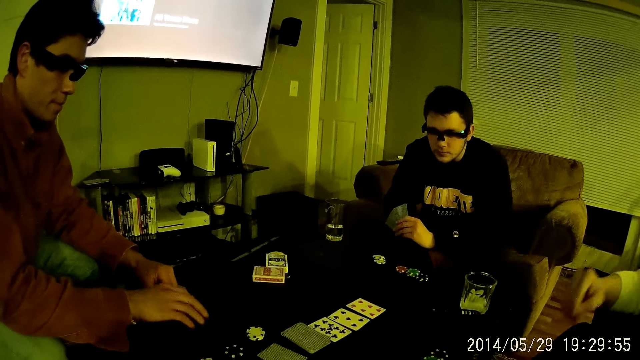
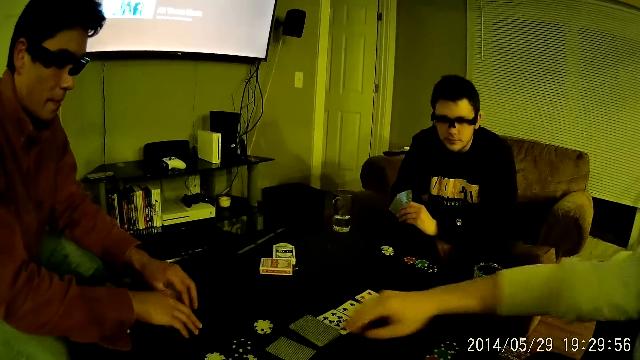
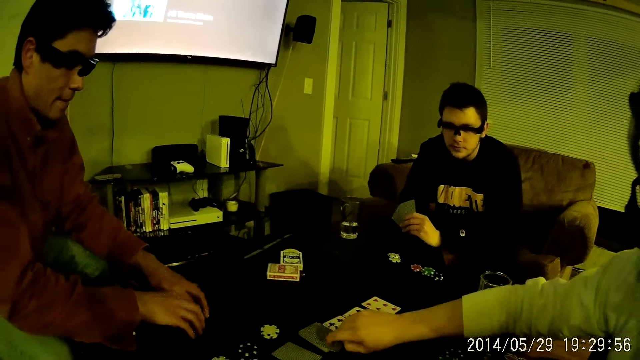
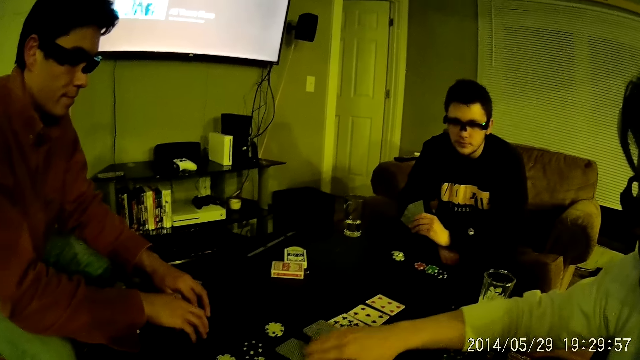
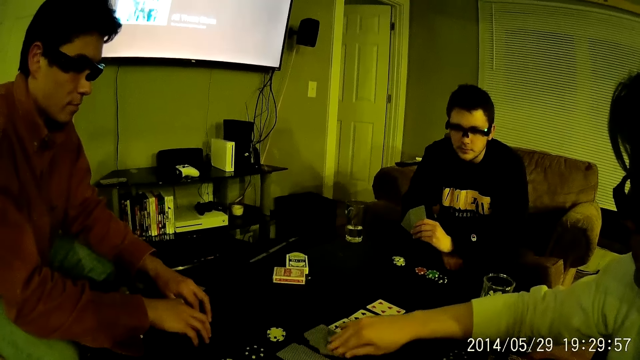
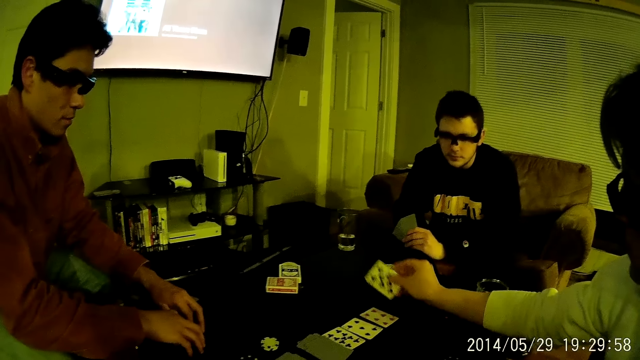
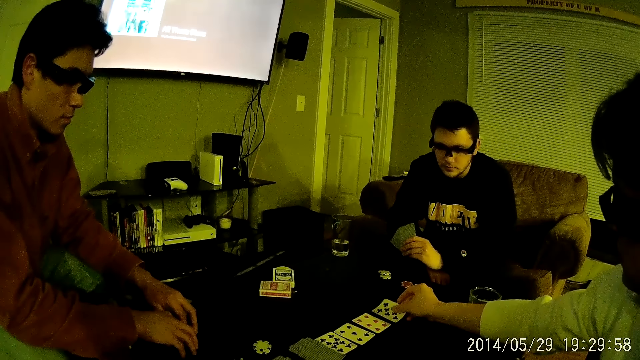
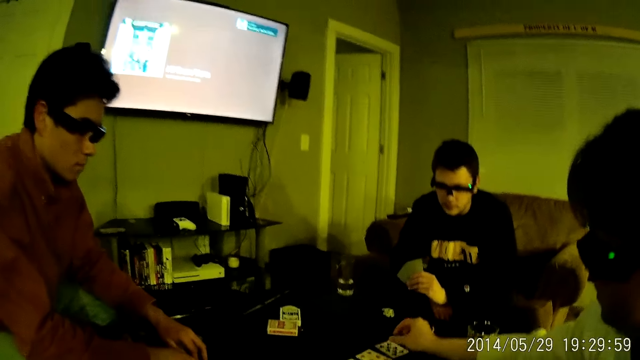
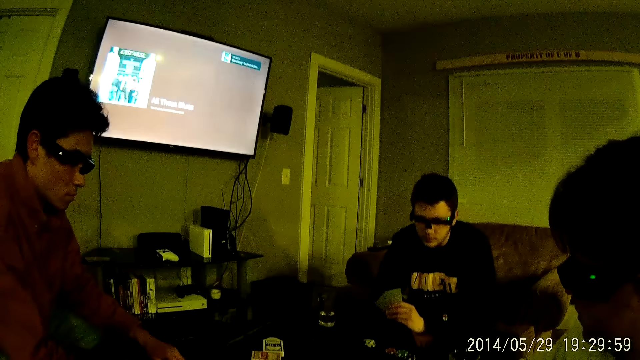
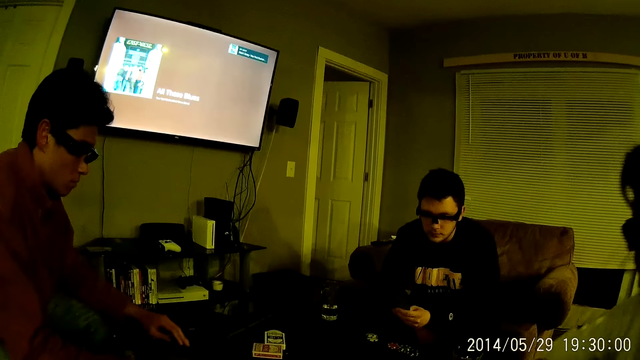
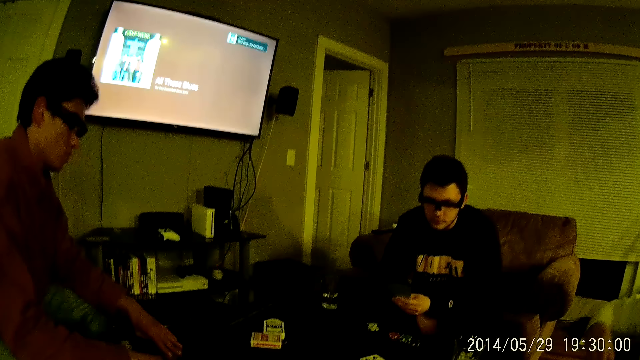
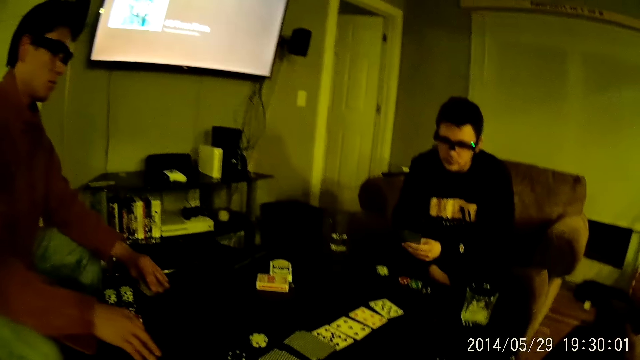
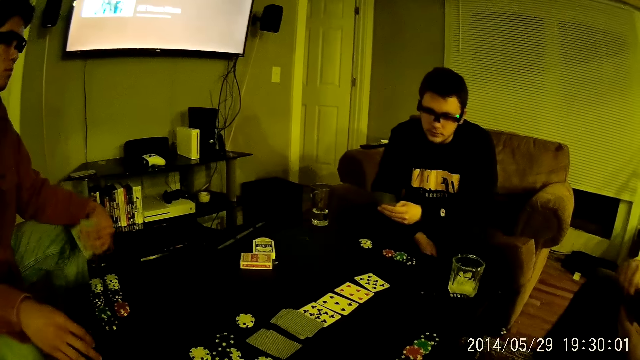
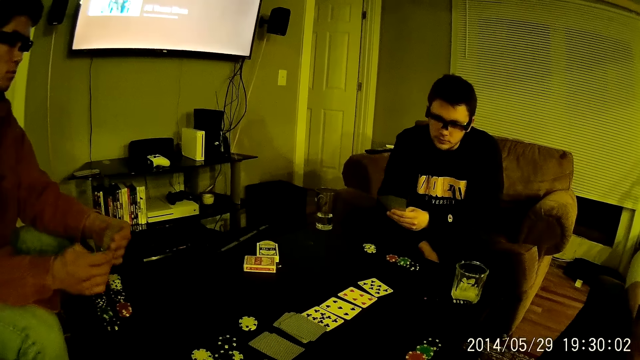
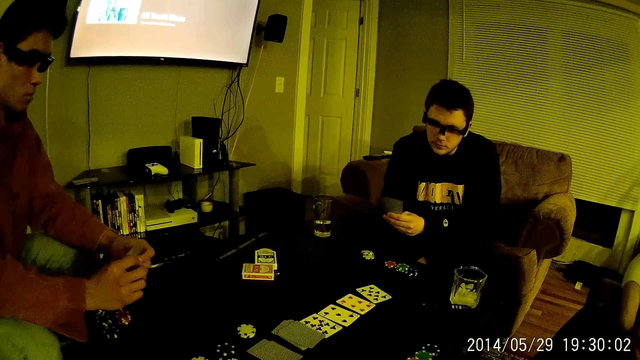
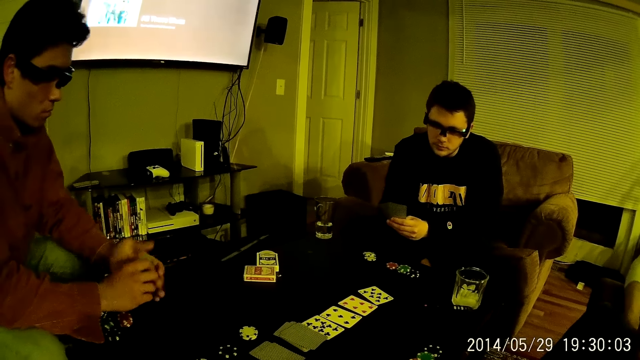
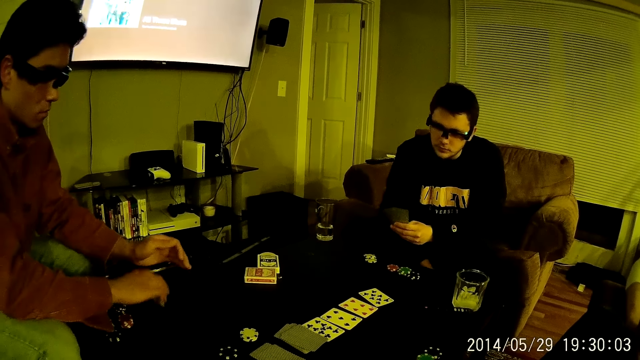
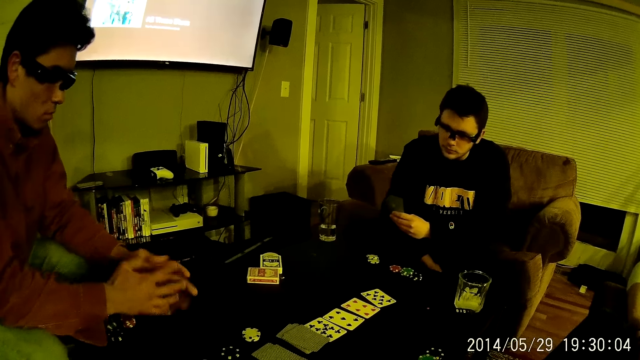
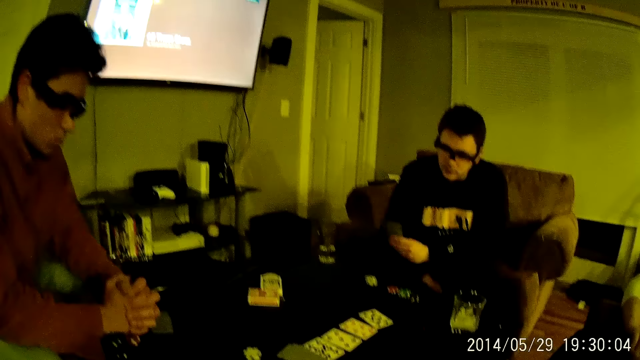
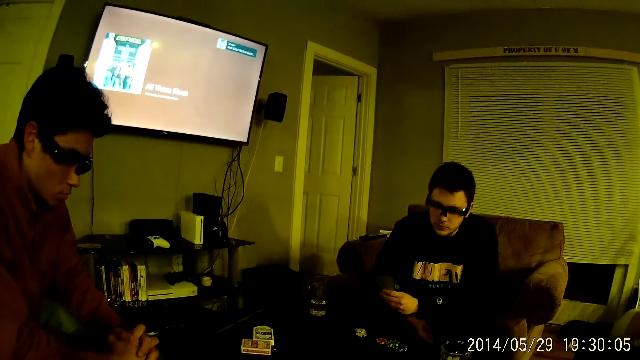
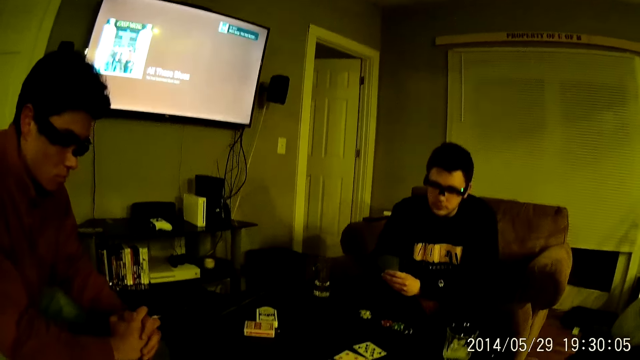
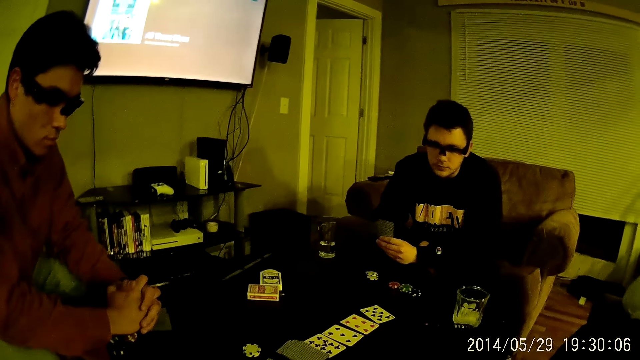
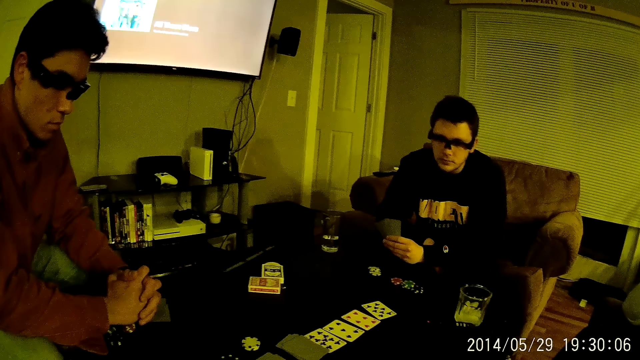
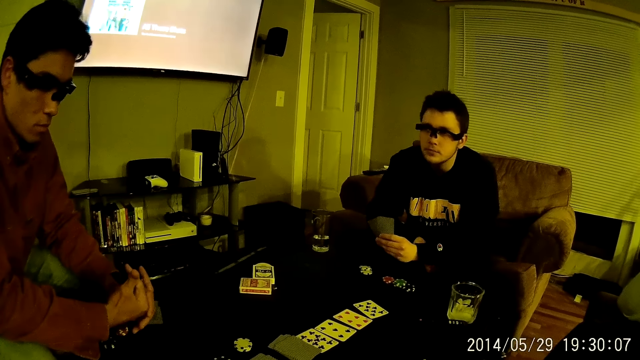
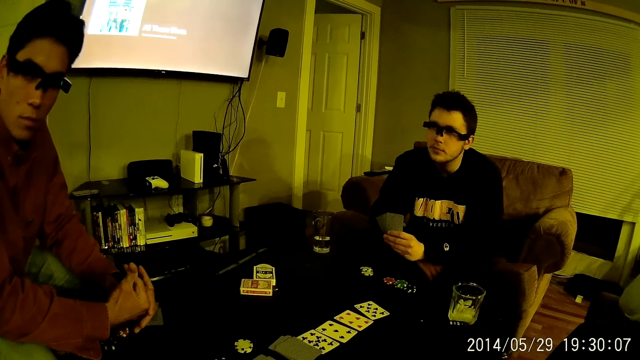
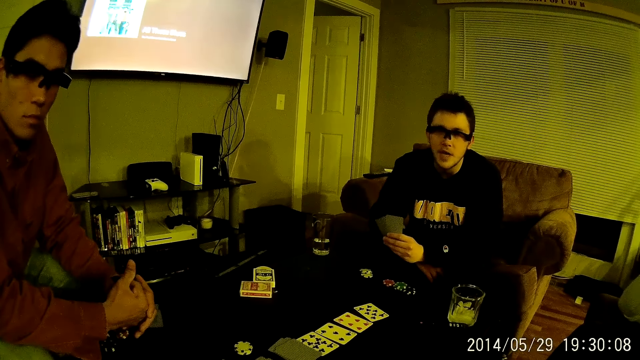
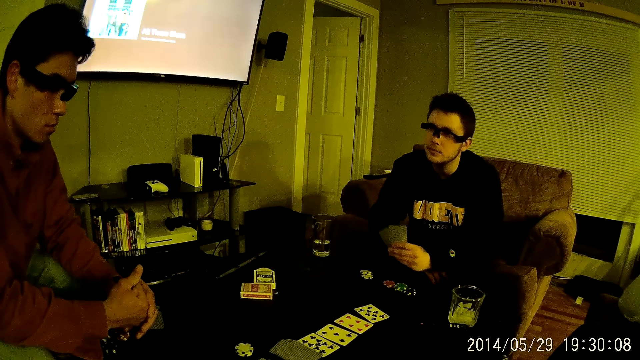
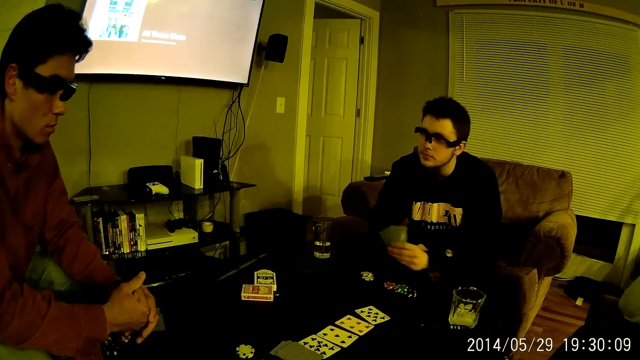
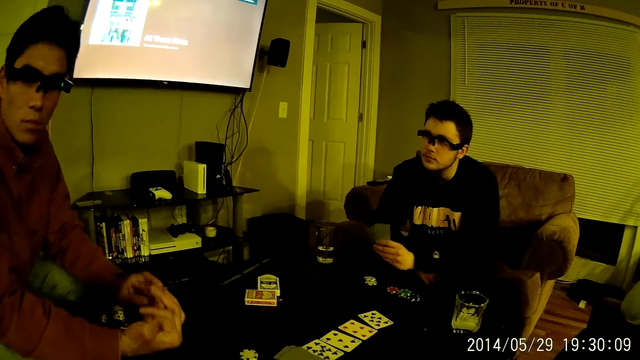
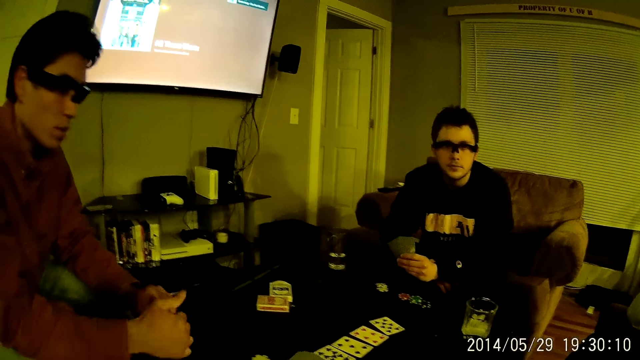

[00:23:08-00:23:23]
A man taps the table with both hands. Another man picks a playing card face down from the deck of face down playing cards on the table with his right hand. The second man drops the playing card in his right hand face down on a face down playing card on the table. He picks a playing card face down from the deck of face down playing cards on the table with his right hand. He drops the playing card in his right hand face up on the table. The first man takes the face down playing cards from the table with his left hand. A third man scratches his legs with his right hand. The first man arranges the playing cards in his hands with both hands, drops the playing cards in his hands on the table with his right hand, and clasps his hands together. He points with his right thumb. The camera wearer interacts with a person.

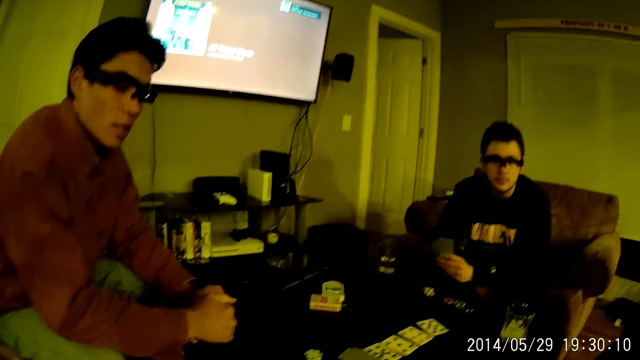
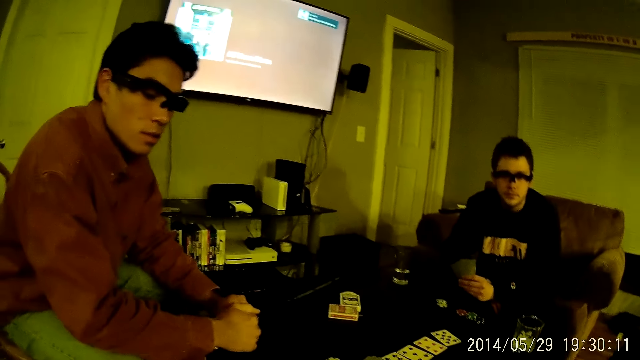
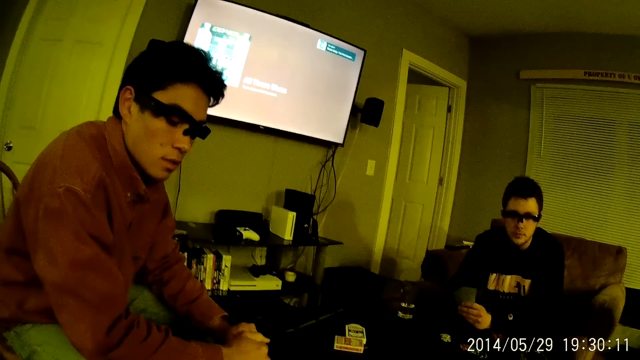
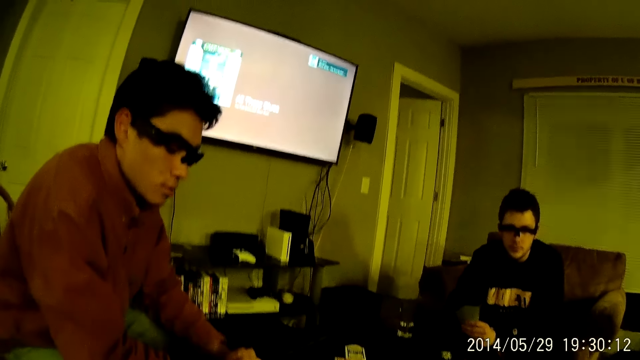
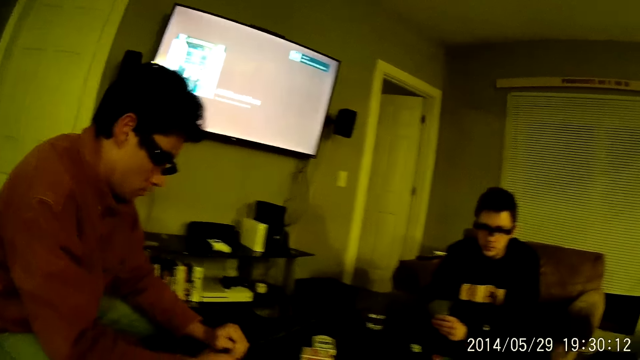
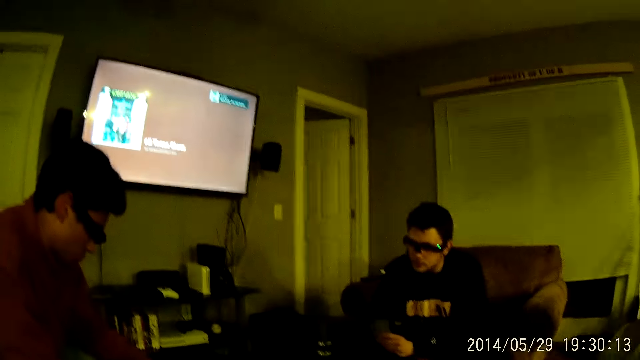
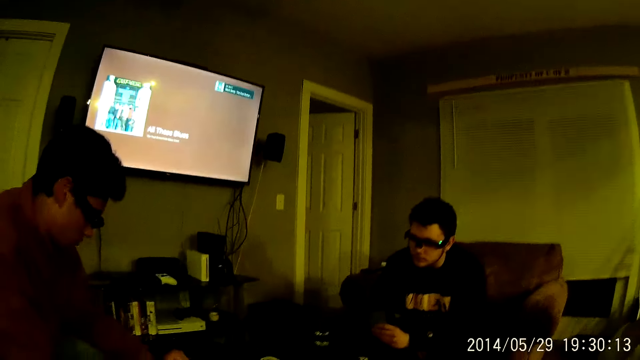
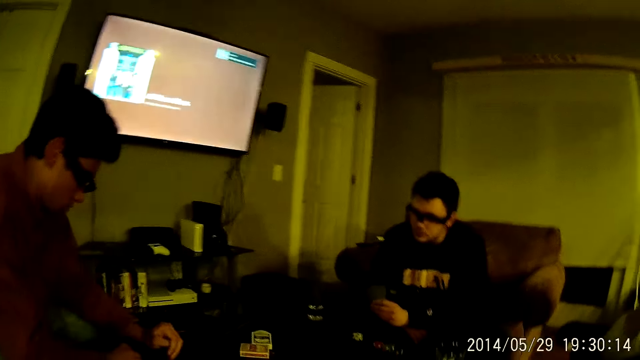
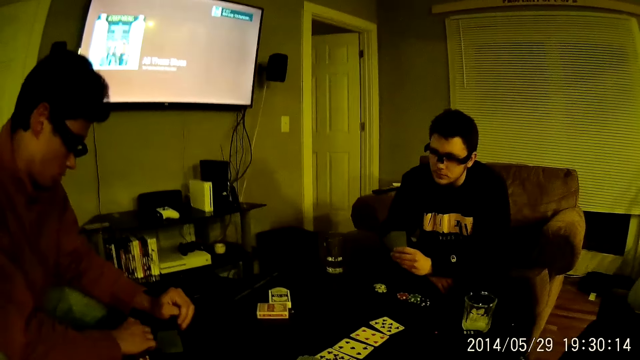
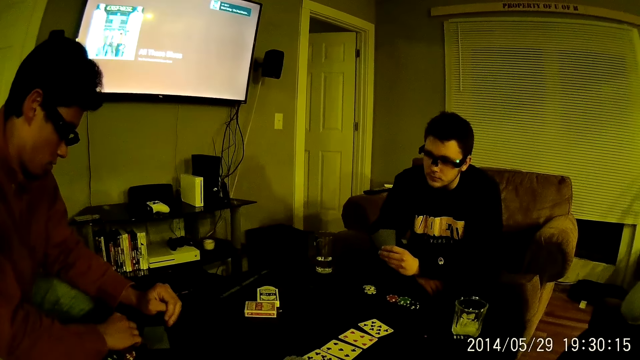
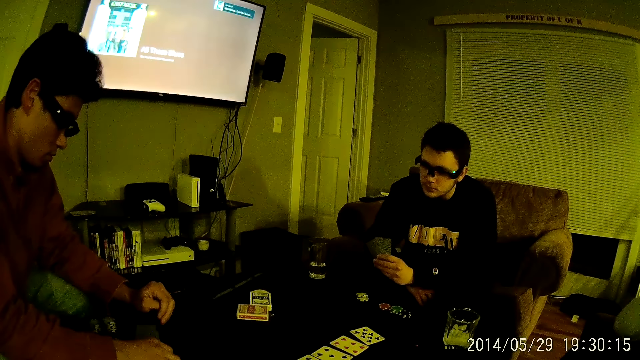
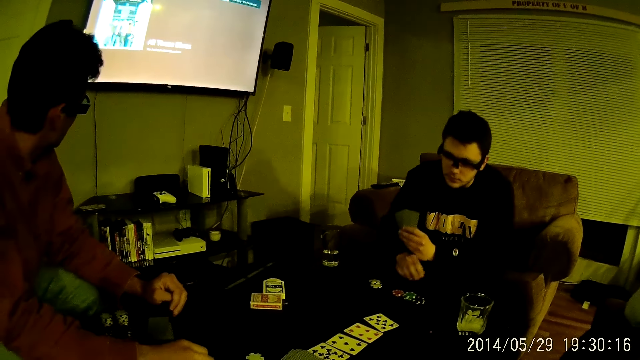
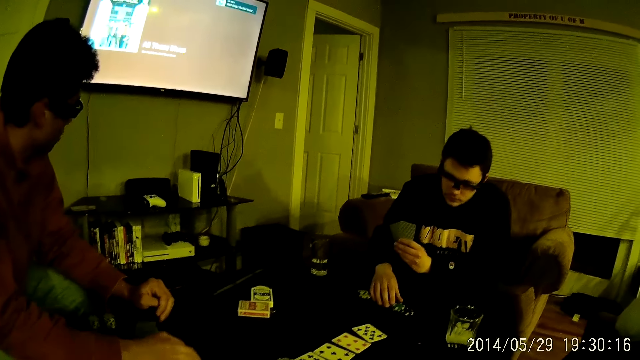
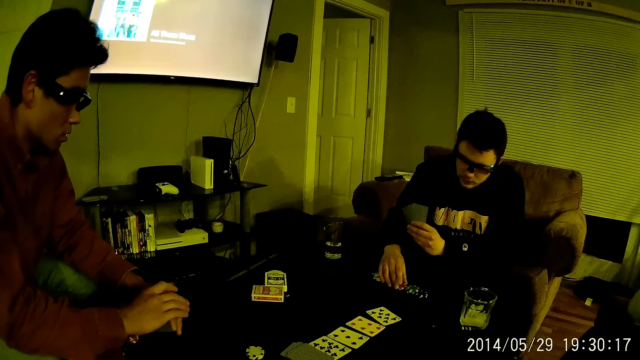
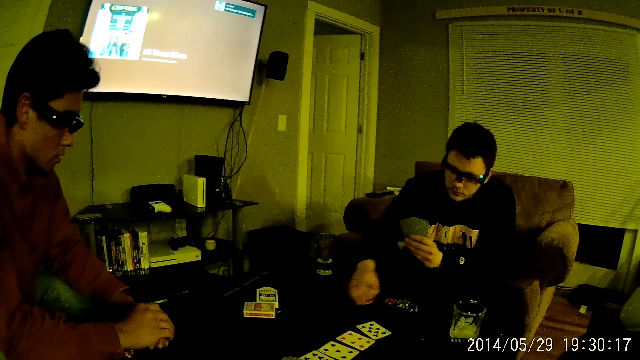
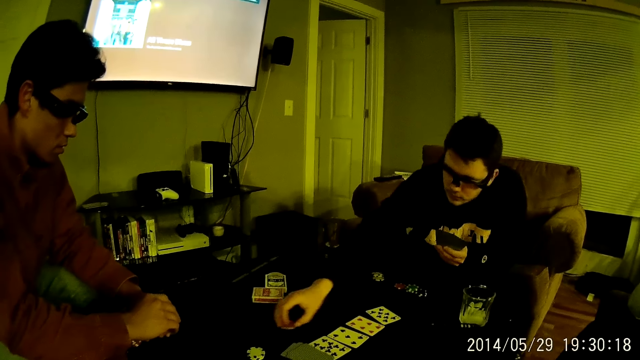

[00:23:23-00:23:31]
The camera wearer plays cards with a man. The man takes some poker chips from the stack of poker chips on the table with his right hand.
